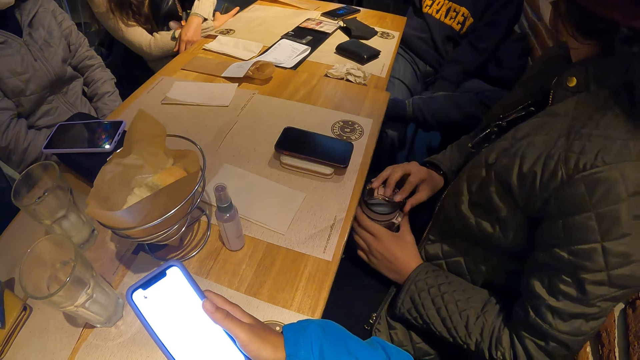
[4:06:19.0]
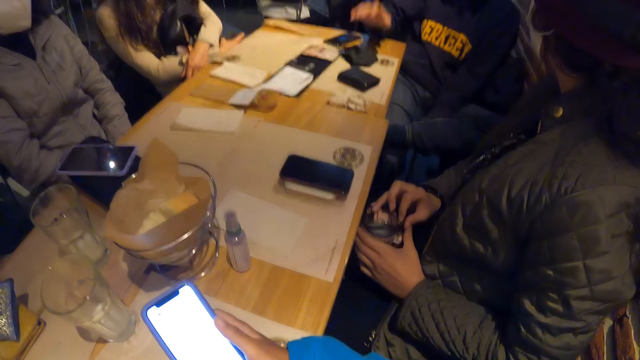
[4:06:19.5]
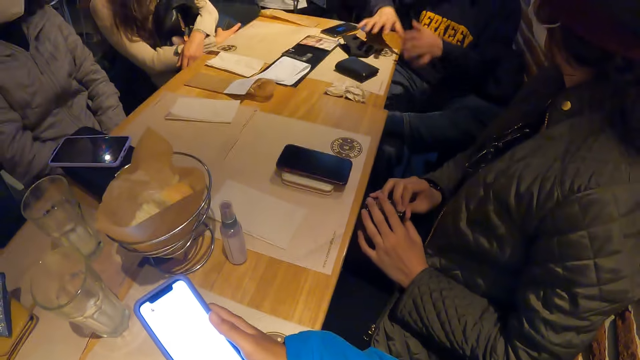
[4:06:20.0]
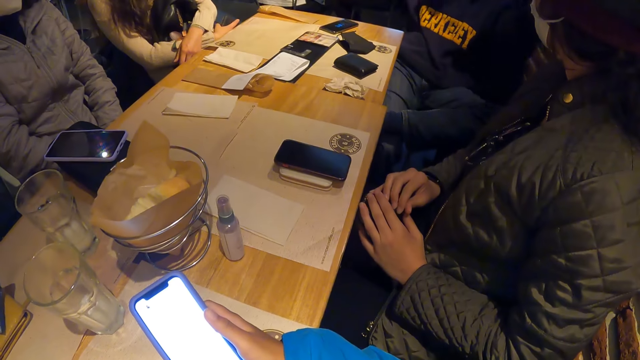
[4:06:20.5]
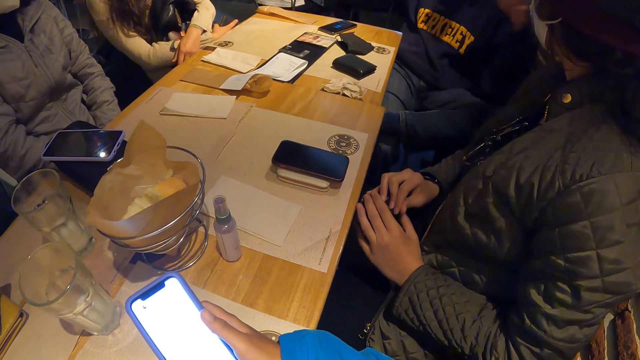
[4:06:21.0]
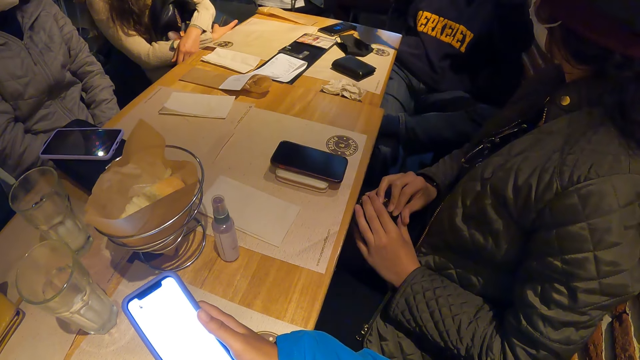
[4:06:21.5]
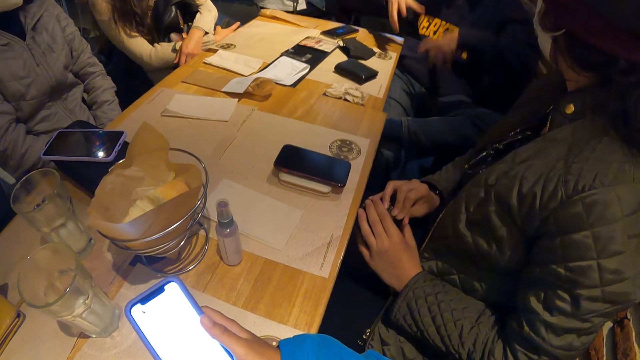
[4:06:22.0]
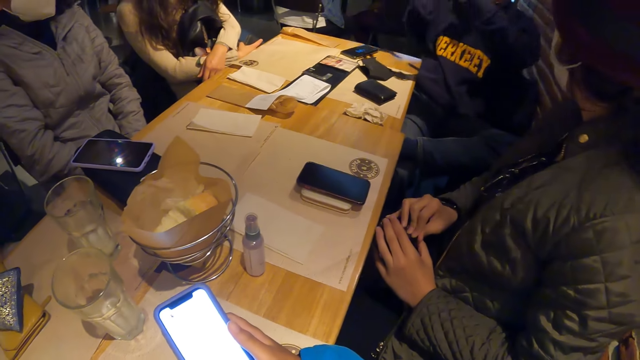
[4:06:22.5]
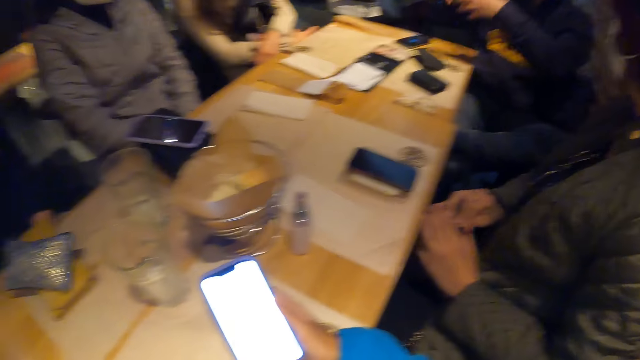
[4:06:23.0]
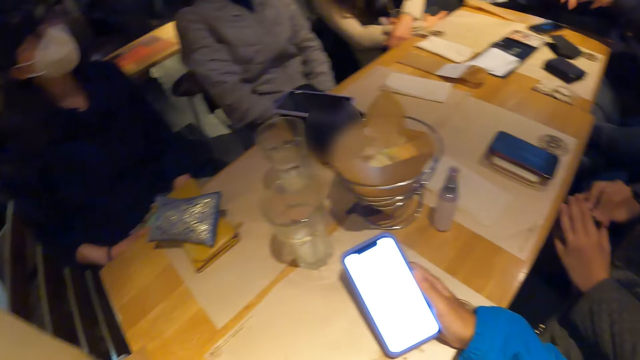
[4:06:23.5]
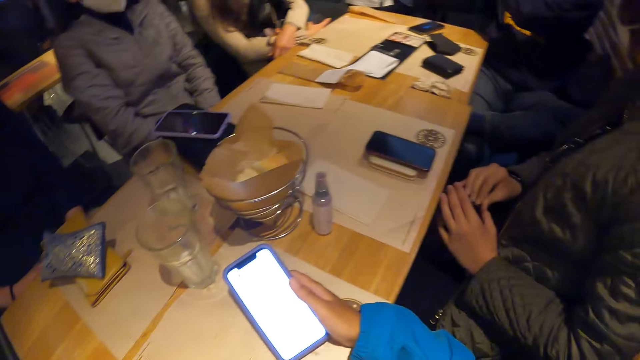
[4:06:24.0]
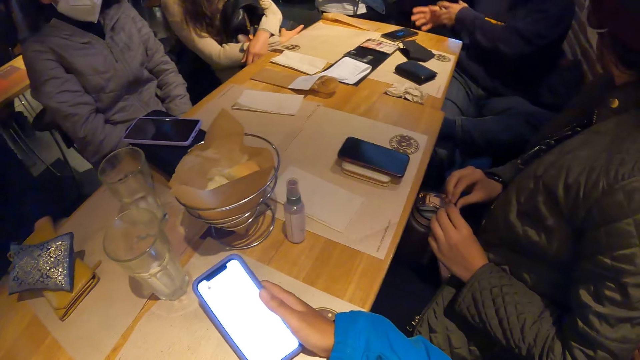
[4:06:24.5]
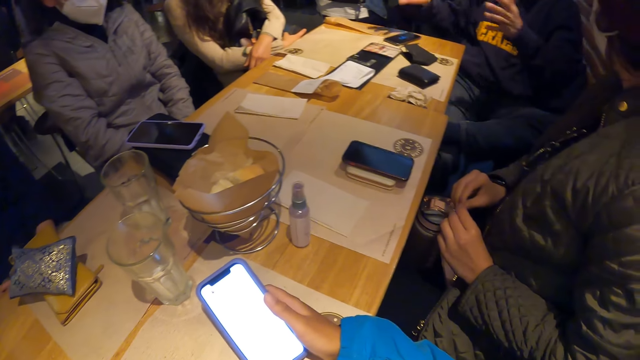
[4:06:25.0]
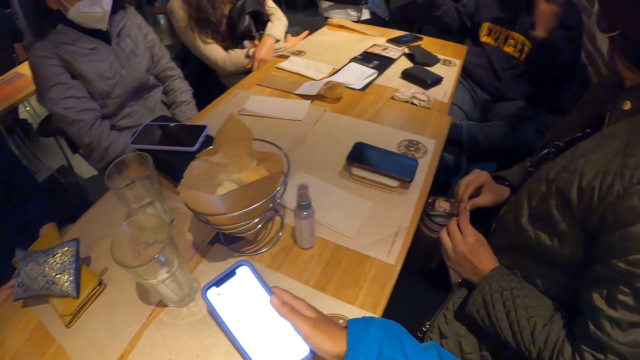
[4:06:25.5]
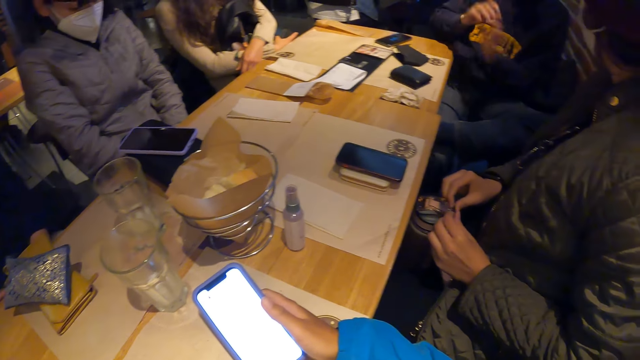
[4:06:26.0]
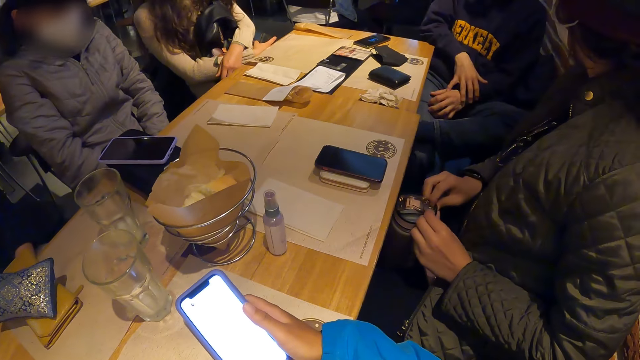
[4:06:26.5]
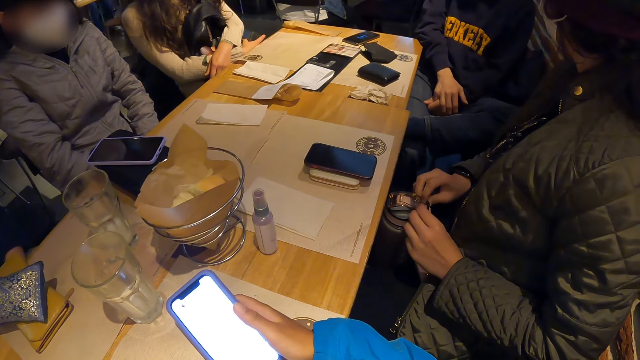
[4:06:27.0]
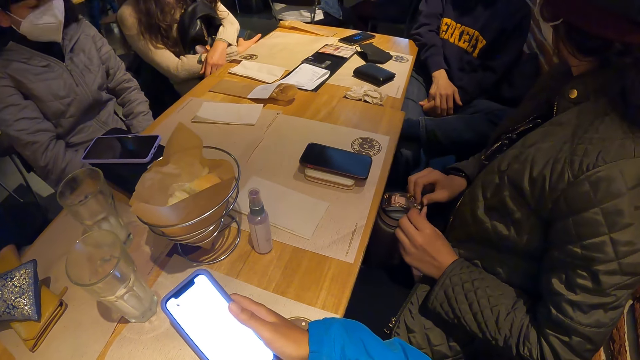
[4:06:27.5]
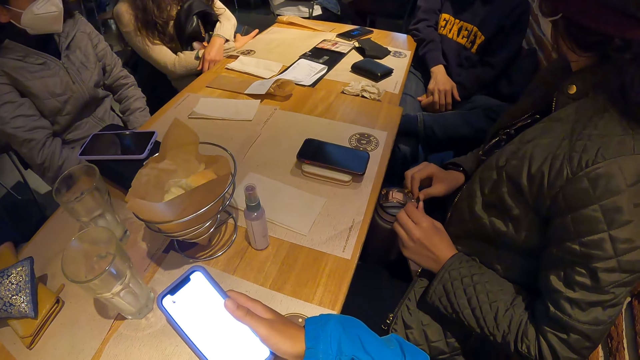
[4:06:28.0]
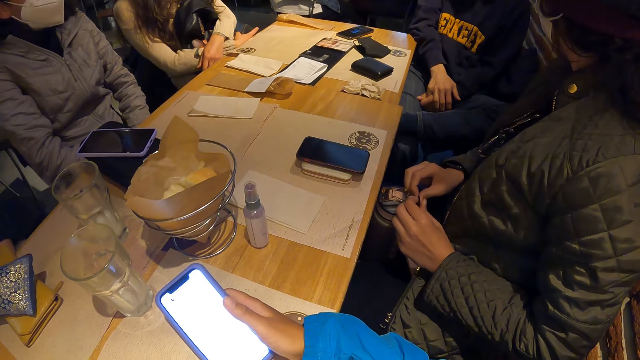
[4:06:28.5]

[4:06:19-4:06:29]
A person touches the bottle. The person nods the head. Another person holds the hands together.

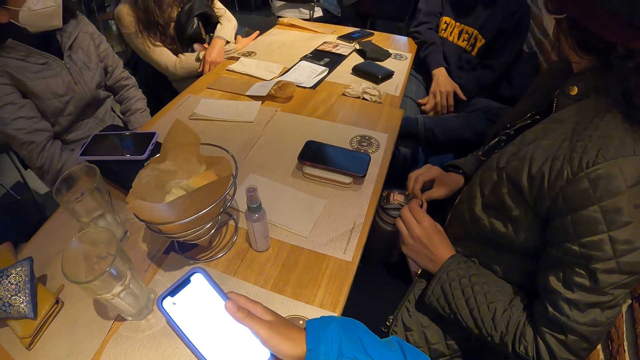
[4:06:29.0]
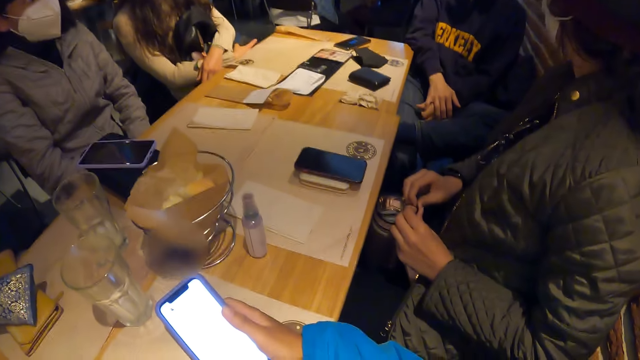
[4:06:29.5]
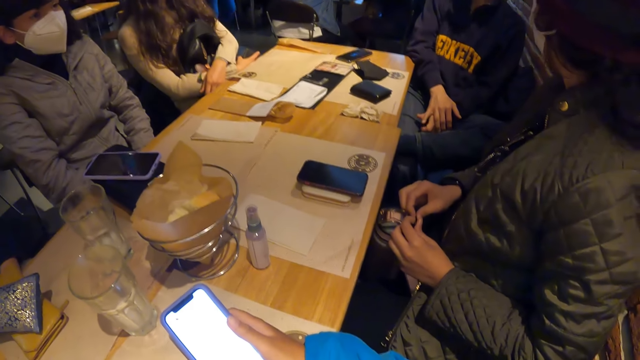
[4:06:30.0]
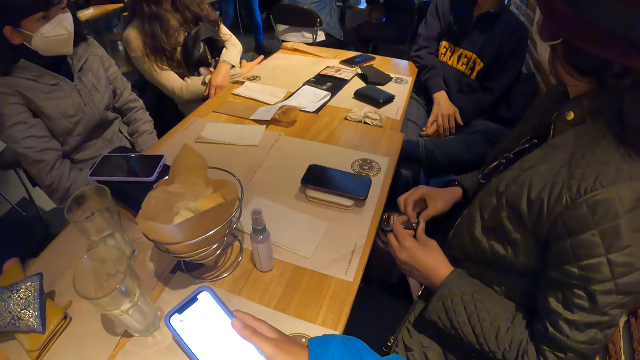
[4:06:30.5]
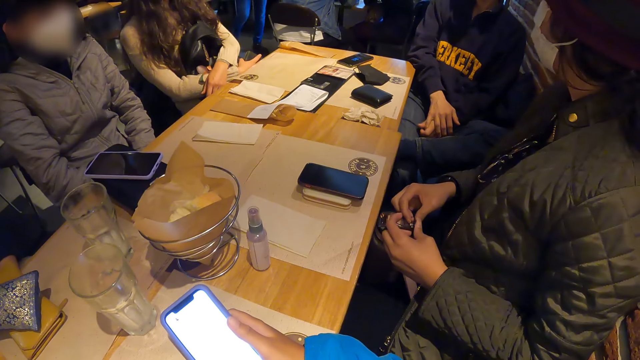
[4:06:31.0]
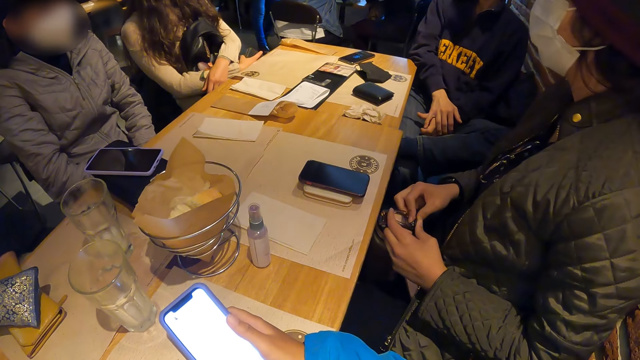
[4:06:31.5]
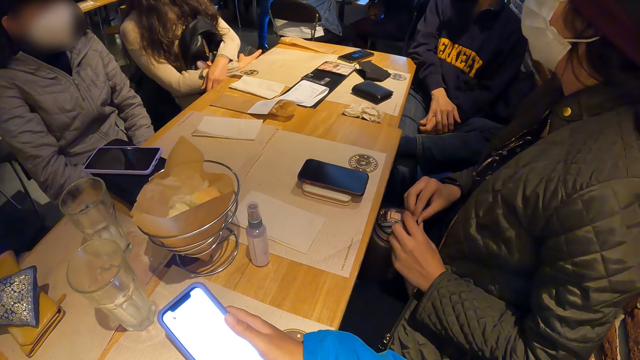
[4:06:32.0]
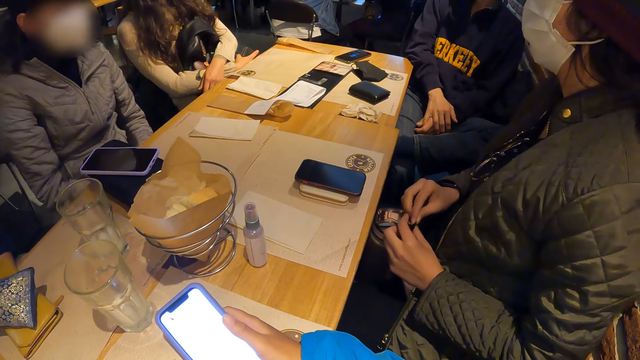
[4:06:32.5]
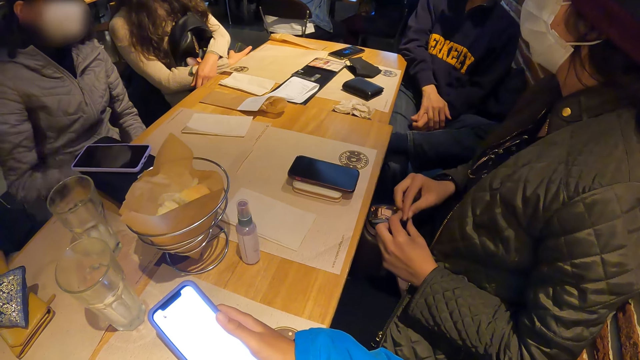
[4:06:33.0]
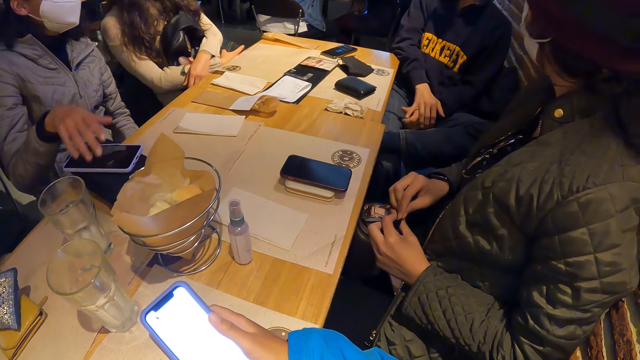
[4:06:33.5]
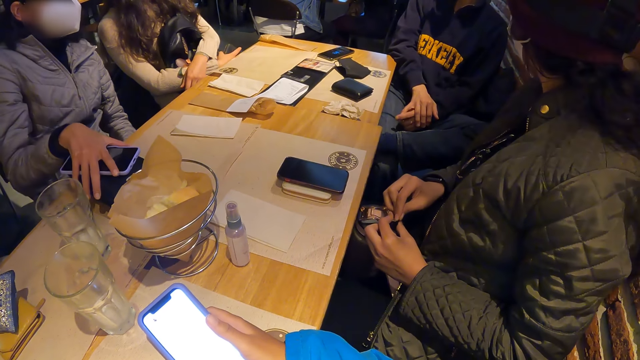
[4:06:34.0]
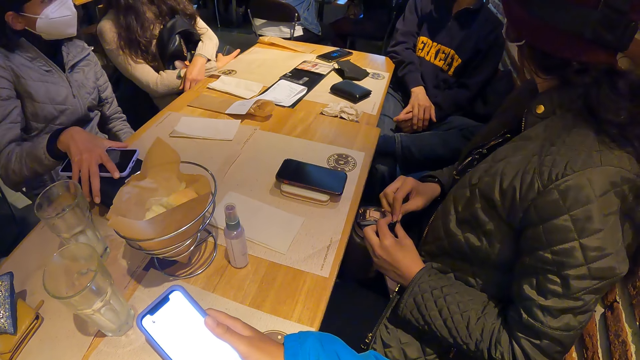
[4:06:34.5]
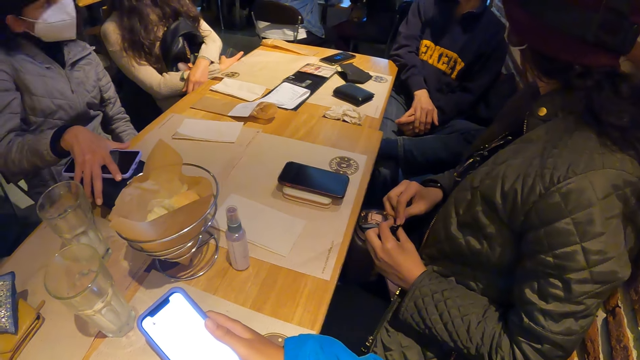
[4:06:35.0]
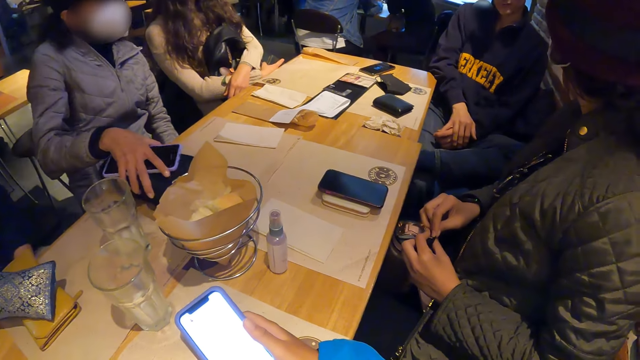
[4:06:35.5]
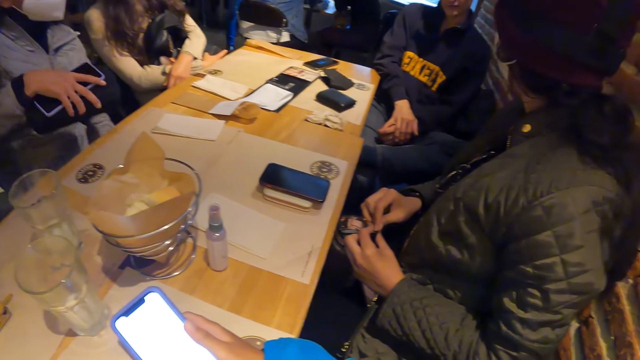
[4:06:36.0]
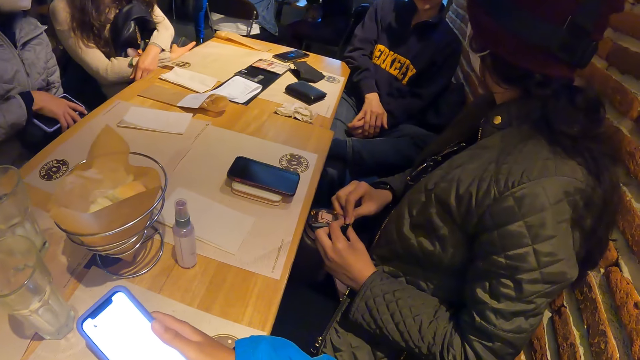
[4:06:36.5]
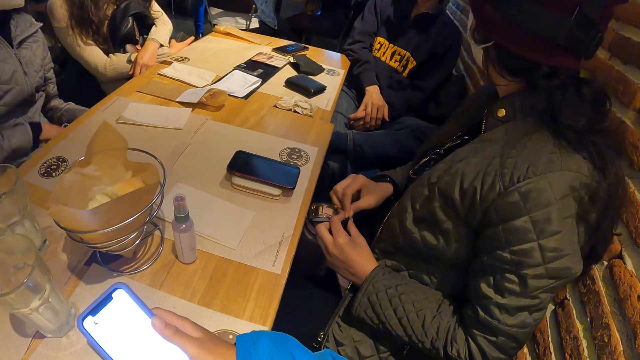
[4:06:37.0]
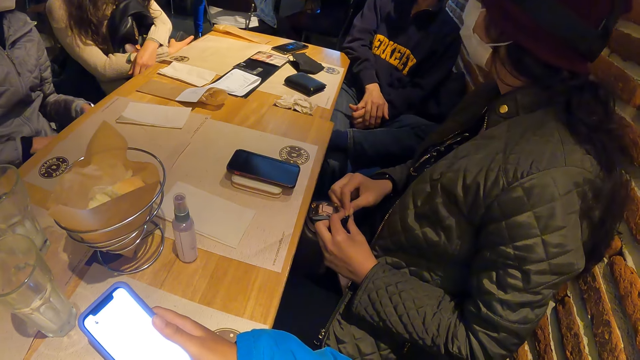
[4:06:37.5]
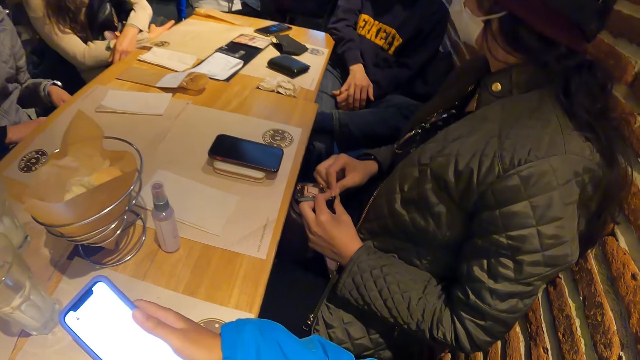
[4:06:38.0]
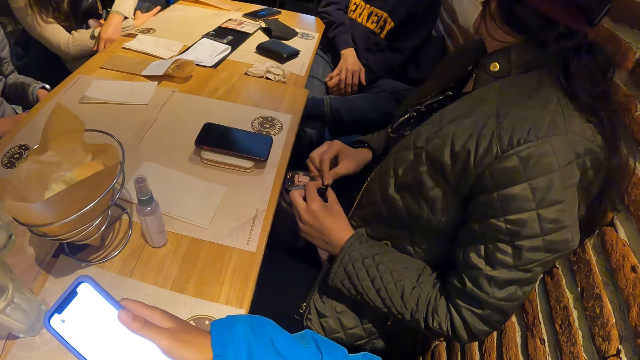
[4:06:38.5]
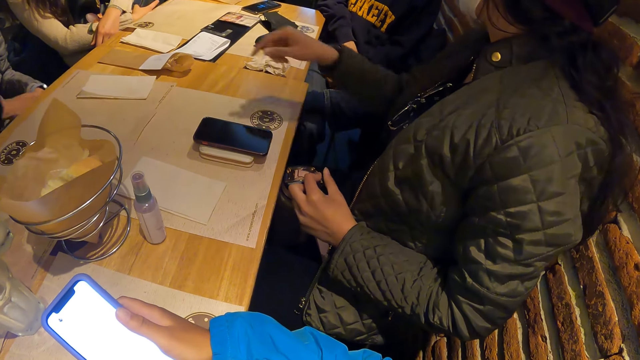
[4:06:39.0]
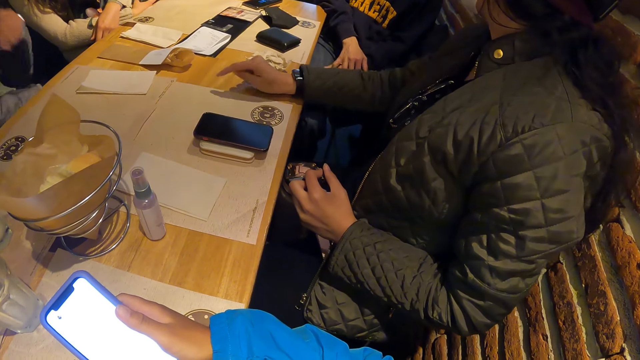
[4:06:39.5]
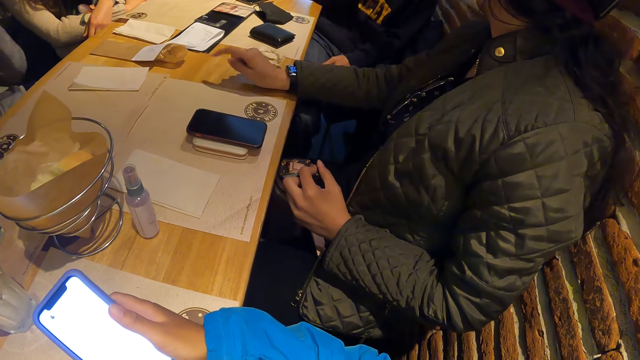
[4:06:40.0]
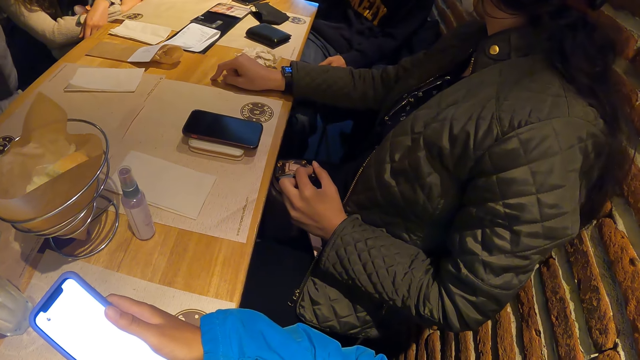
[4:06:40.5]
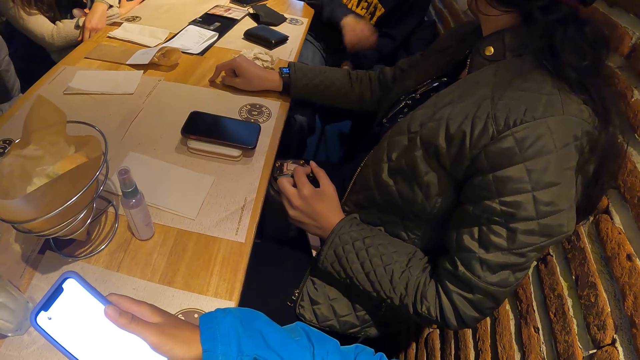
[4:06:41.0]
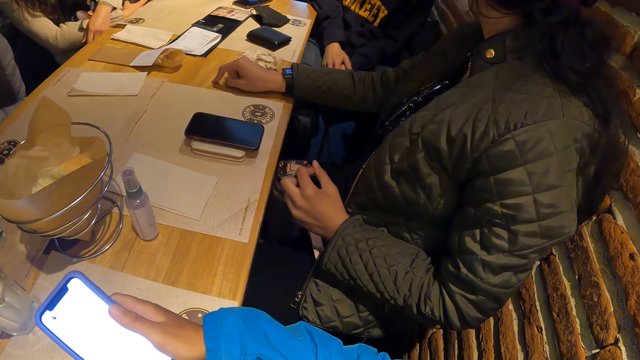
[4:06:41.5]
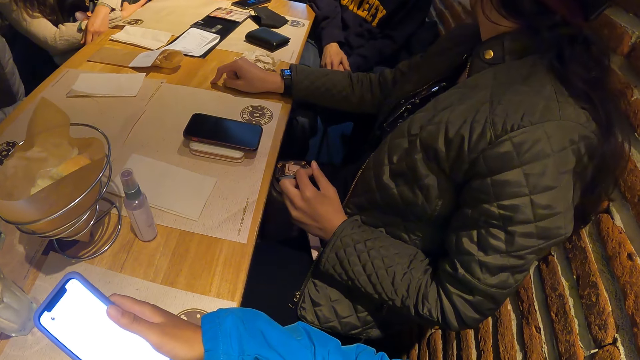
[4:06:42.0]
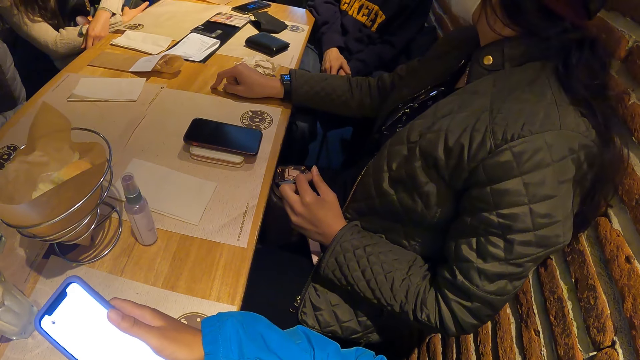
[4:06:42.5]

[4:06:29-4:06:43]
A person nods the head. Another person walks towards the table. A woman picks up the phone and purse from the table with her right hand. The woman touches the phone on the table and puts the phone on the thigh. The first person points at the table. Yet another person moves the hand to the face and moves the hand on the other.
